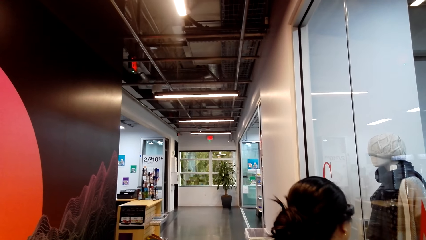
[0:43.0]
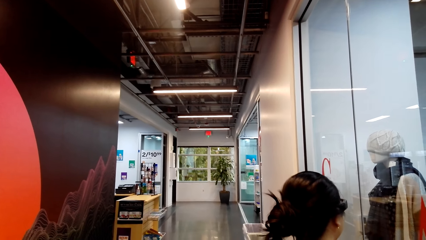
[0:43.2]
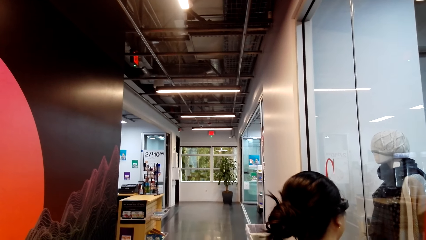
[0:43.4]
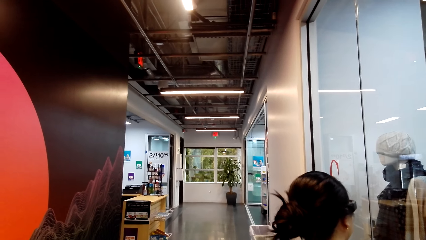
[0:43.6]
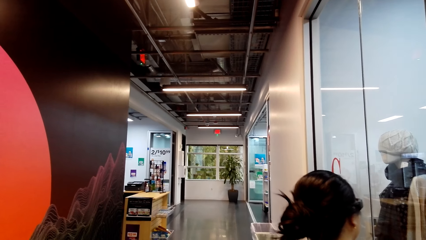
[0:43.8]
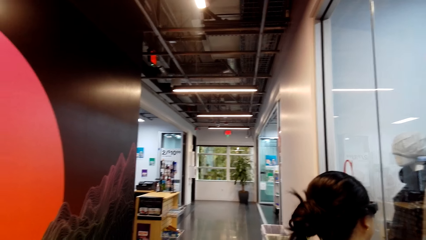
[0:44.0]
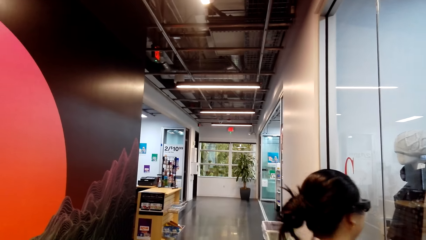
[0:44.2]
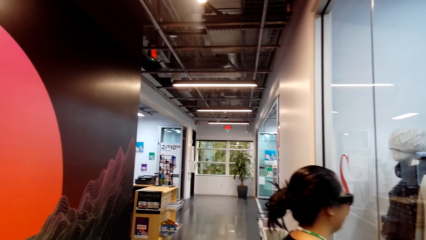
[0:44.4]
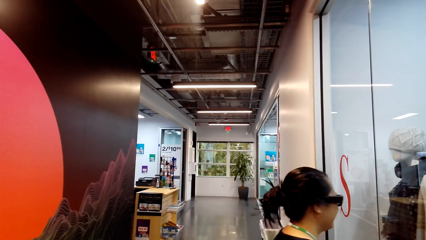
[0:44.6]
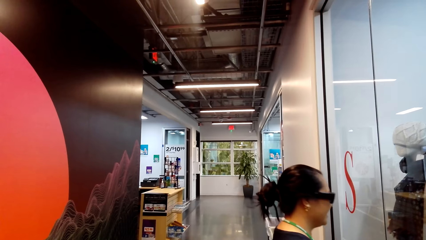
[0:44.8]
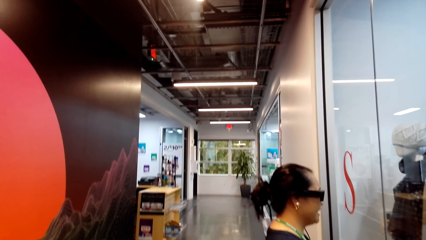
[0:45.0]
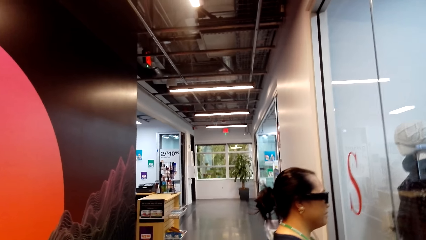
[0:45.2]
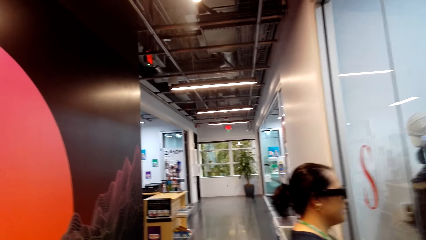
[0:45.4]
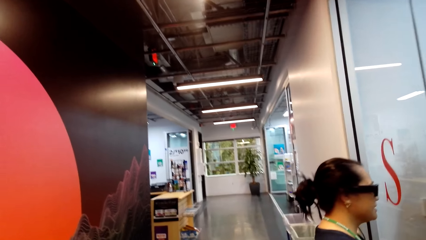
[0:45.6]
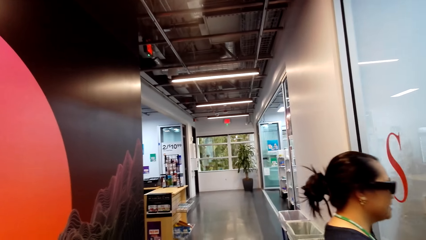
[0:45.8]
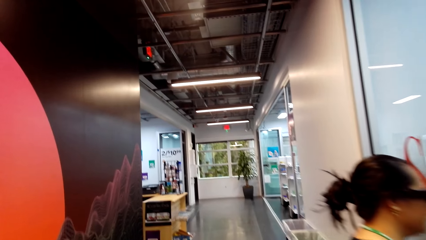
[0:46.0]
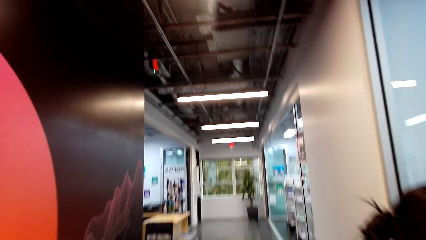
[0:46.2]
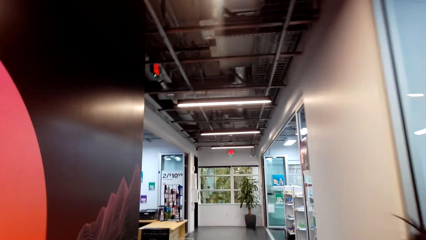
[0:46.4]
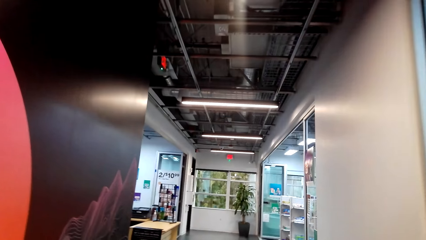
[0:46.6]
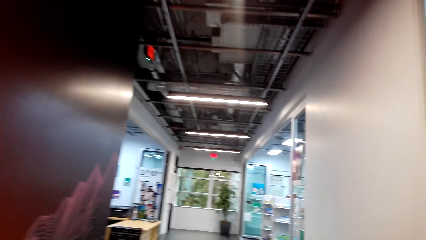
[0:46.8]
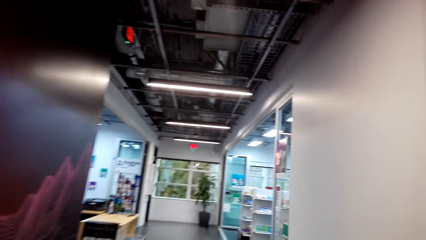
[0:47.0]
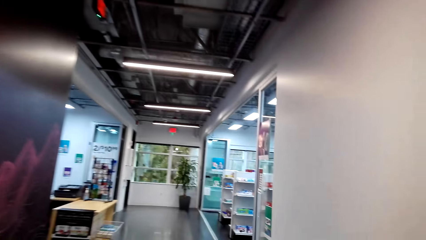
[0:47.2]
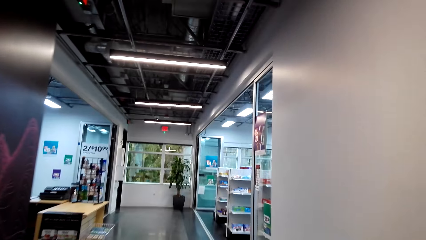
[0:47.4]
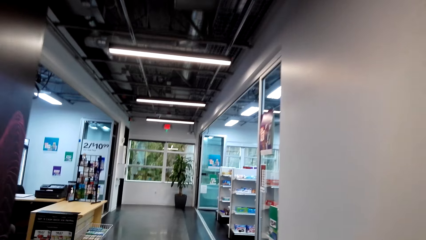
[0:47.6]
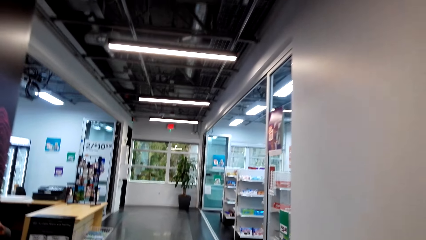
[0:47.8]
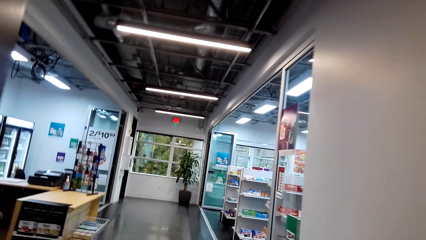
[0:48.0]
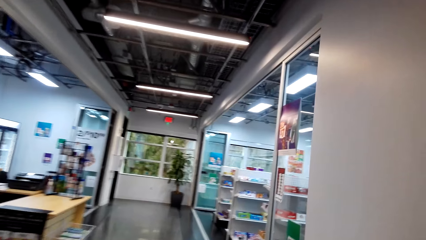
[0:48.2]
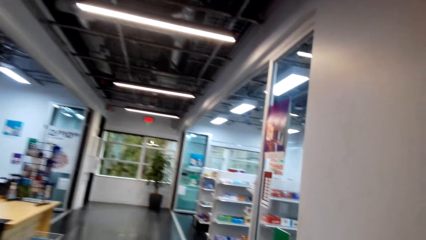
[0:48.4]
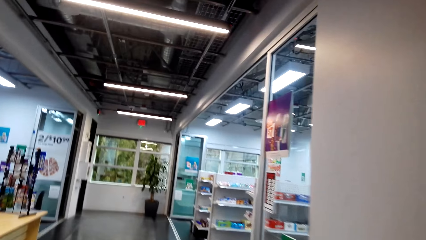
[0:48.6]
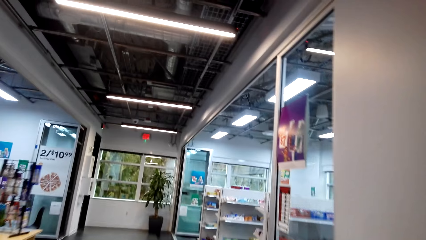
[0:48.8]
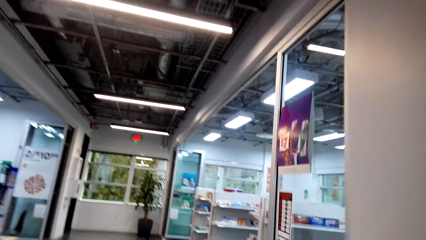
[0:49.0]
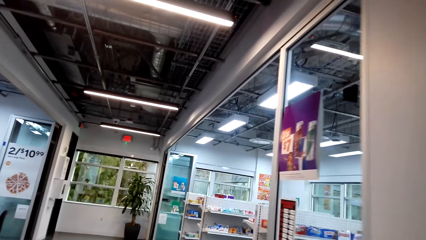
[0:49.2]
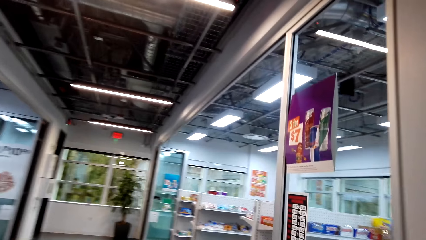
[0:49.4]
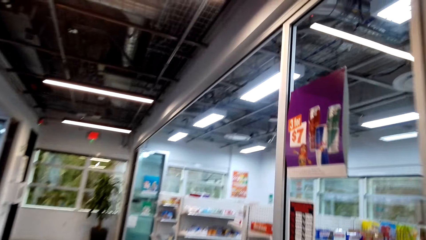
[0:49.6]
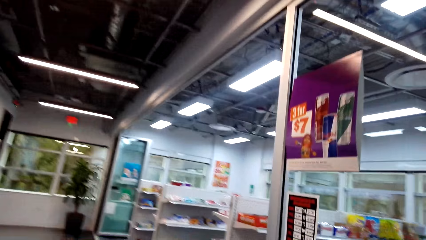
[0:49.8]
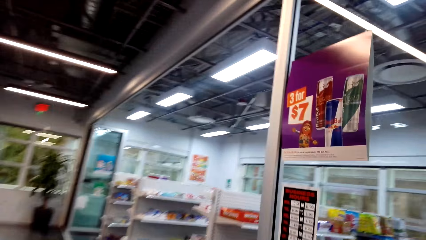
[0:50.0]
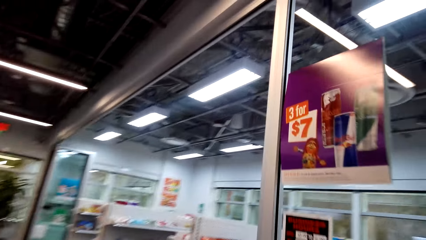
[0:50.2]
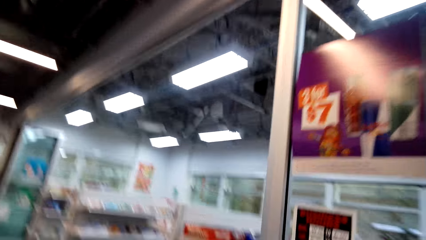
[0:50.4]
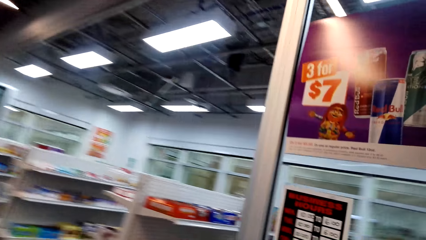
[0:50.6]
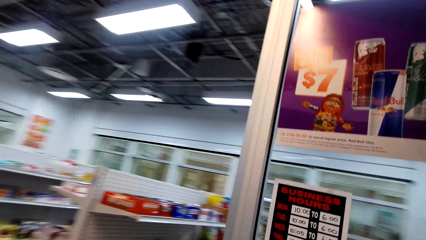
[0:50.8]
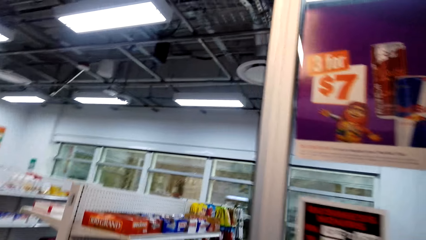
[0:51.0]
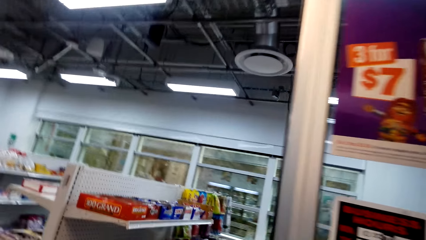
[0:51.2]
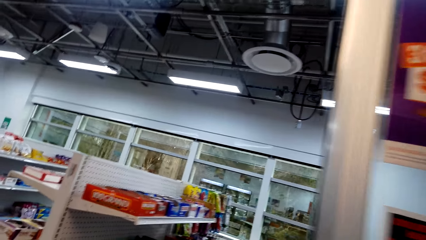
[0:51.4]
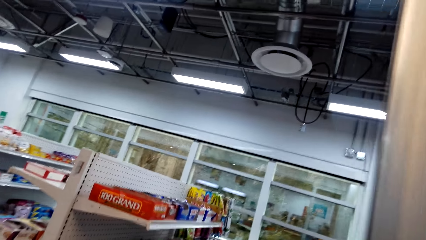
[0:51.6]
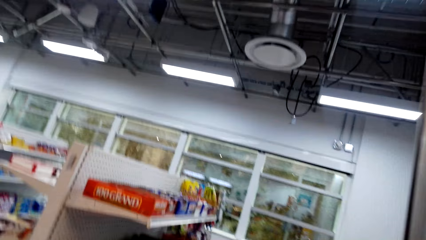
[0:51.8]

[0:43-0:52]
The camera wearer walks around the supermarket.

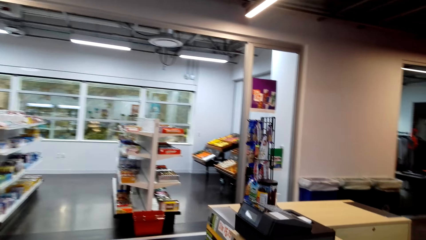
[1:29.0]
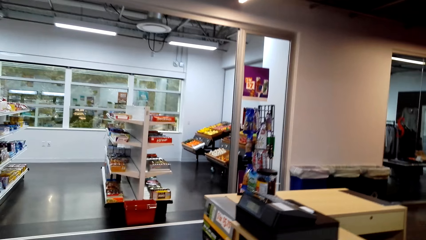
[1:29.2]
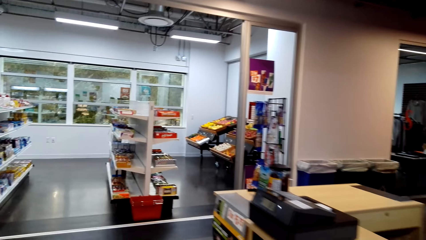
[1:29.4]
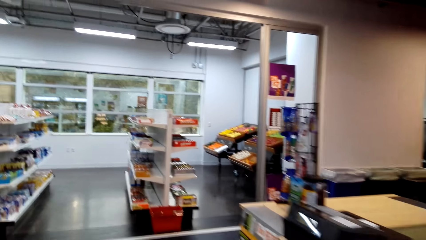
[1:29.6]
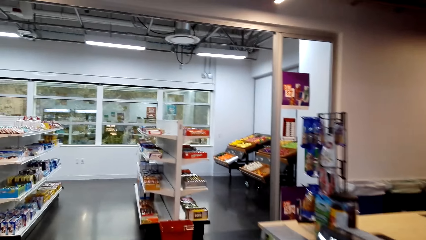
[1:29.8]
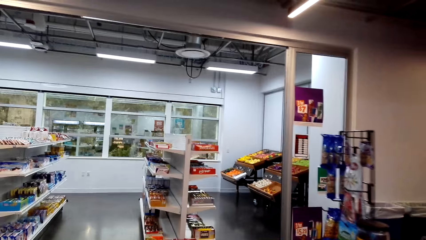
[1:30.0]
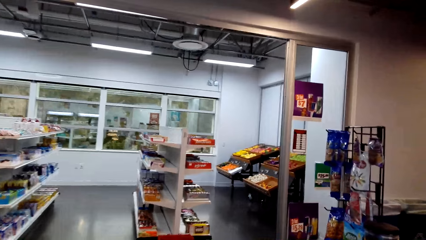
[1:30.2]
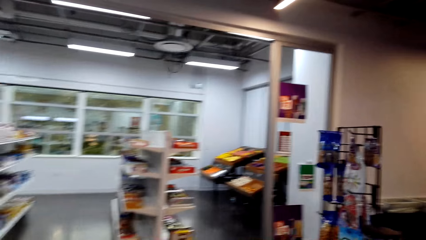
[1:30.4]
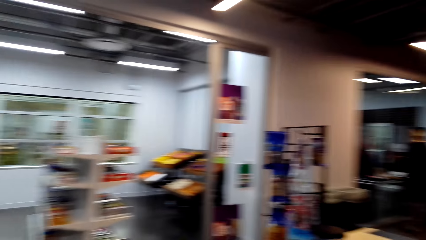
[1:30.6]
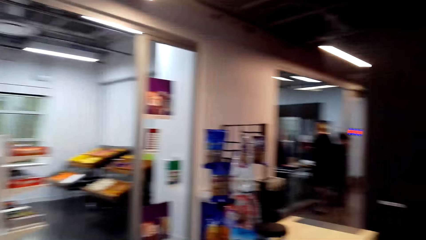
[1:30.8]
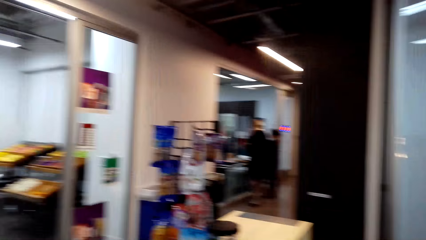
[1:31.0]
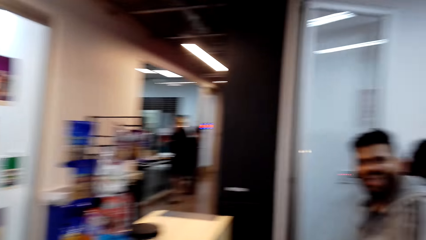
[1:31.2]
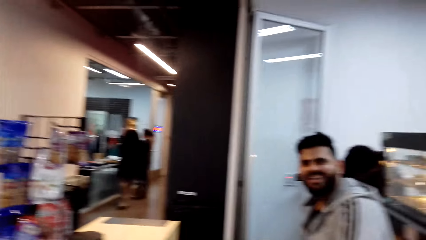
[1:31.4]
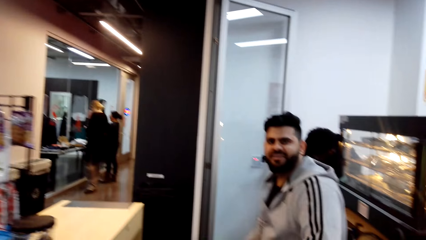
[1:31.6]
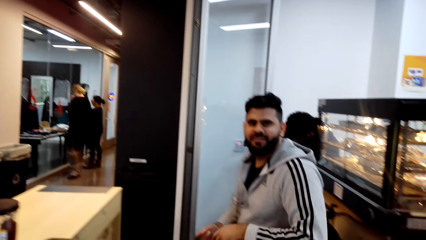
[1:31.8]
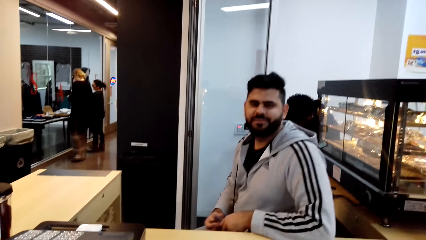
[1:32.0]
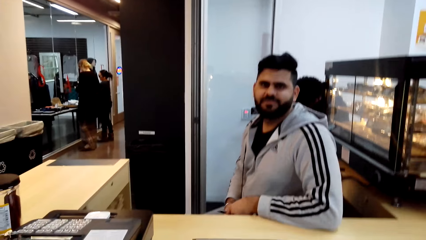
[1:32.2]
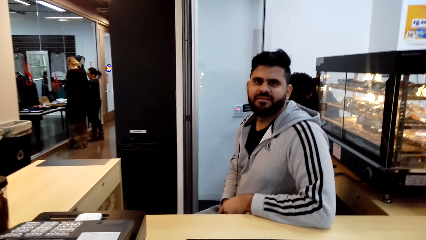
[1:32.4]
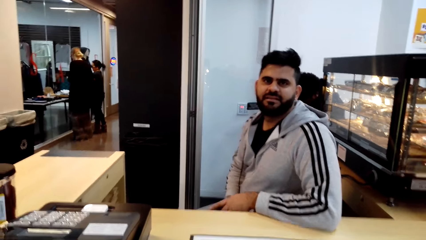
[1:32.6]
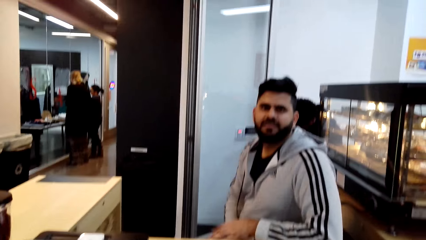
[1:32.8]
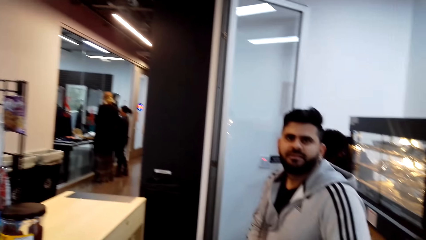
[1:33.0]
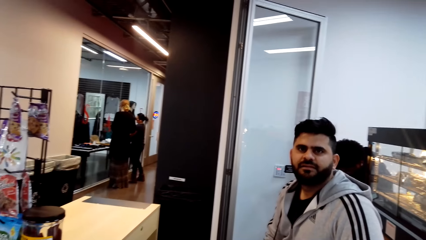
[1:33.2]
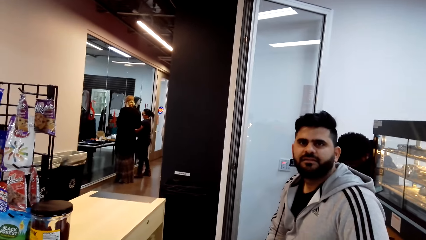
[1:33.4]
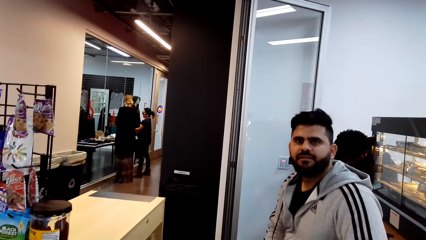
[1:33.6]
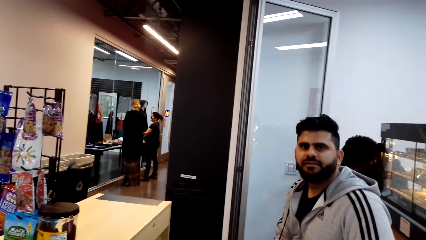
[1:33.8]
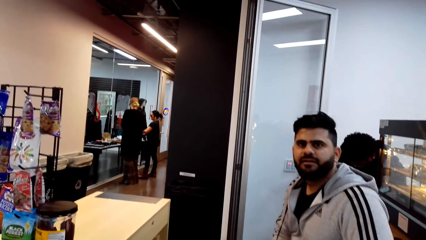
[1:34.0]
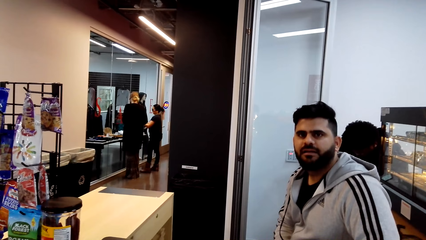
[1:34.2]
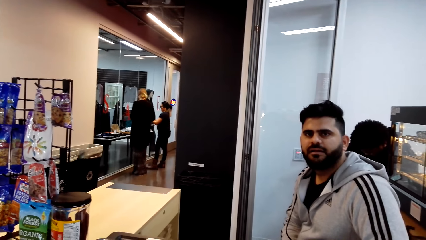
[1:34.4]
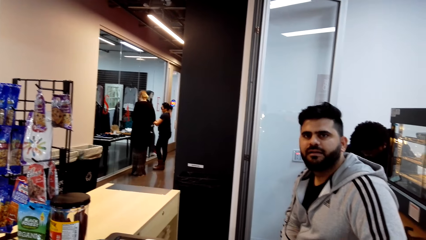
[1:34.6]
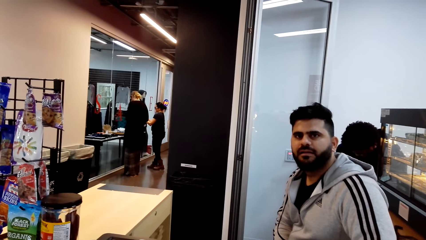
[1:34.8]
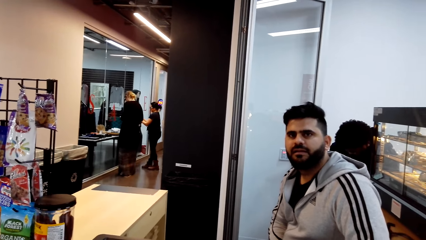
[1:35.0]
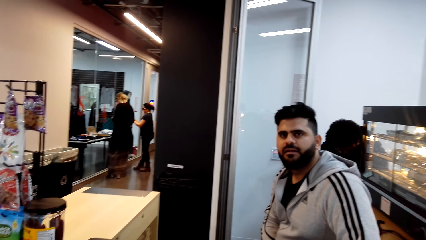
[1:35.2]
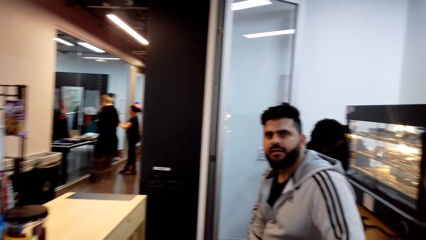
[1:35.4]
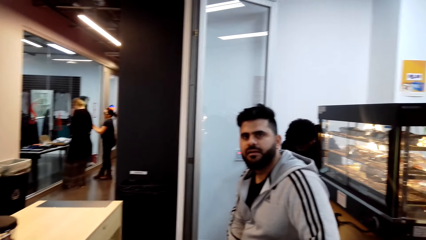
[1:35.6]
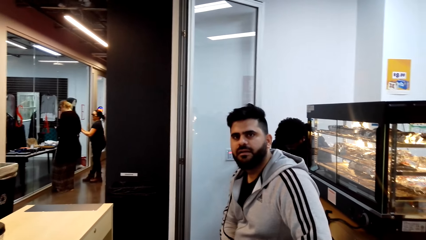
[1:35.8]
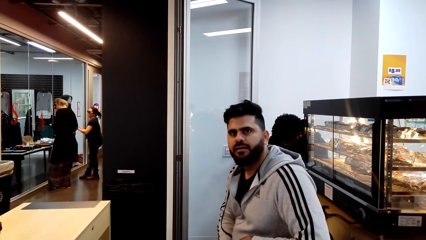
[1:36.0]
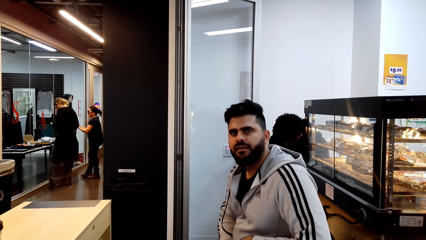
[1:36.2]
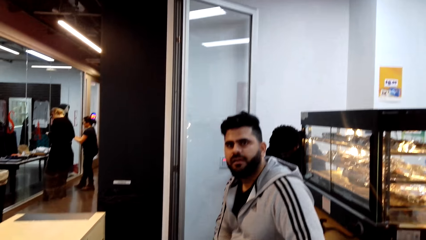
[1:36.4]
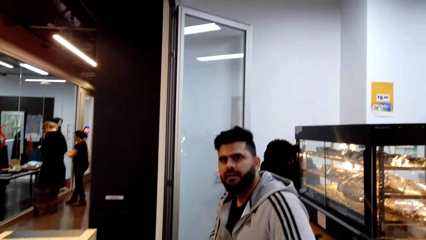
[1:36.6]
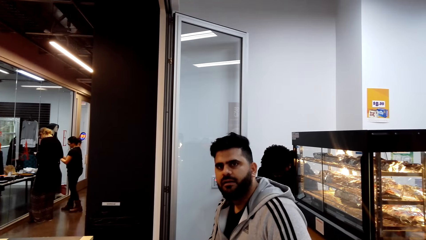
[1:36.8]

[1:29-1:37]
The camera wearer dialogues with a cashier.
